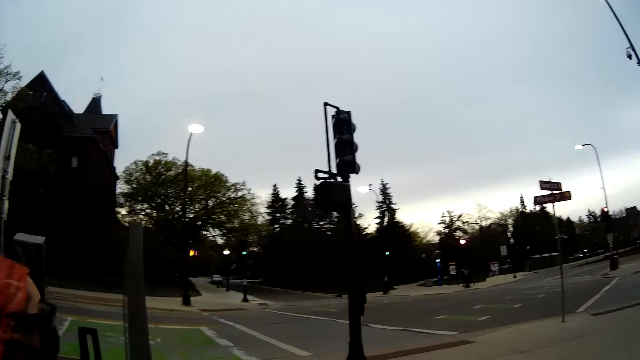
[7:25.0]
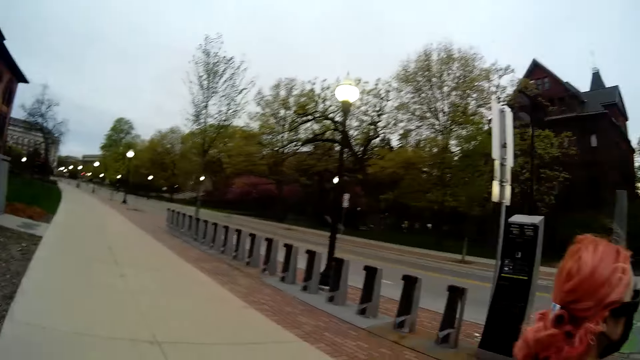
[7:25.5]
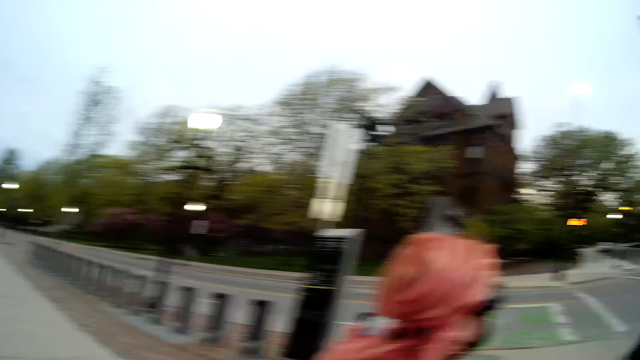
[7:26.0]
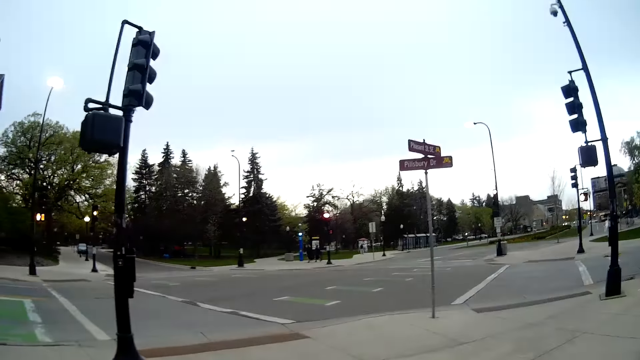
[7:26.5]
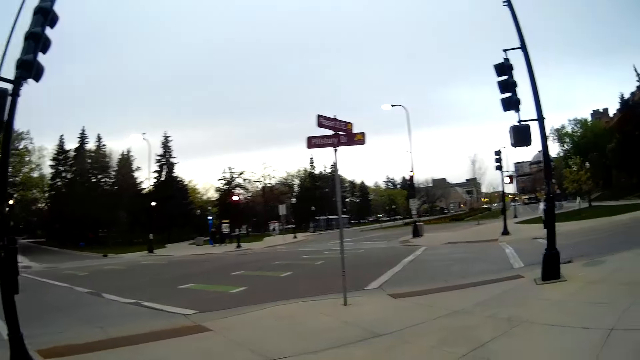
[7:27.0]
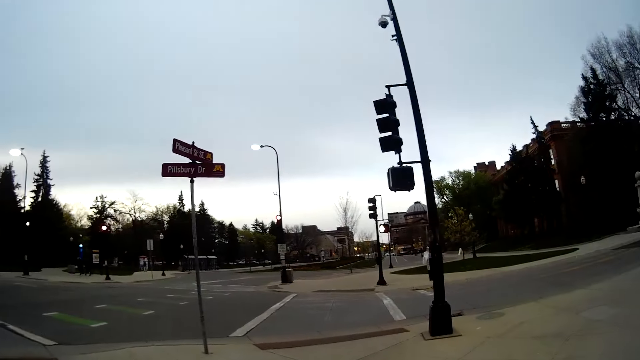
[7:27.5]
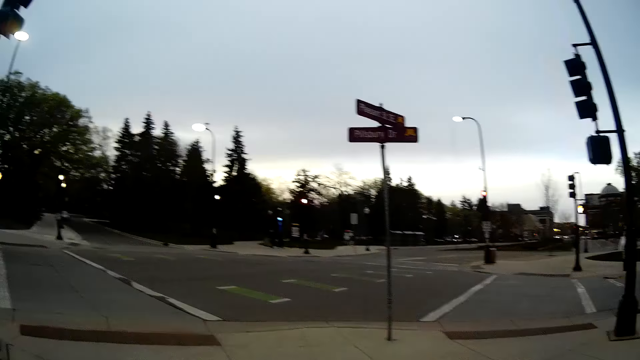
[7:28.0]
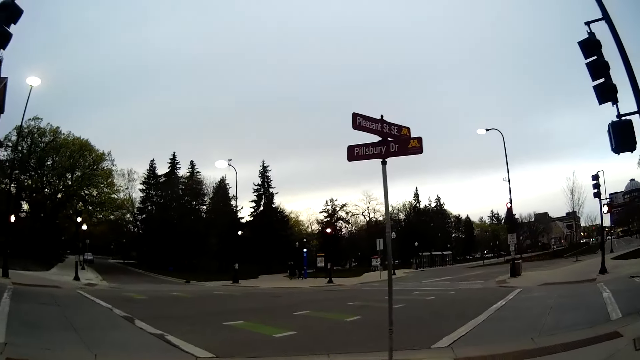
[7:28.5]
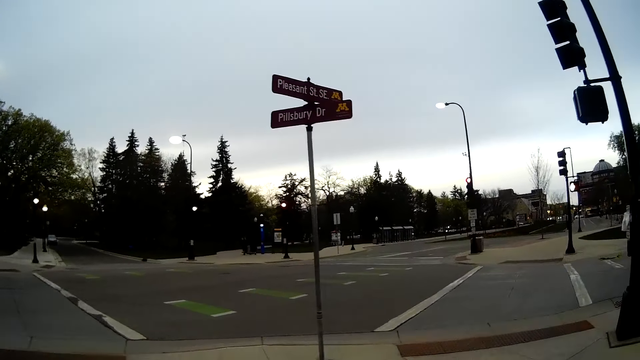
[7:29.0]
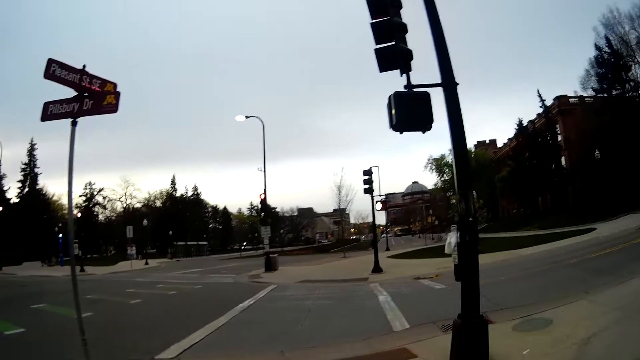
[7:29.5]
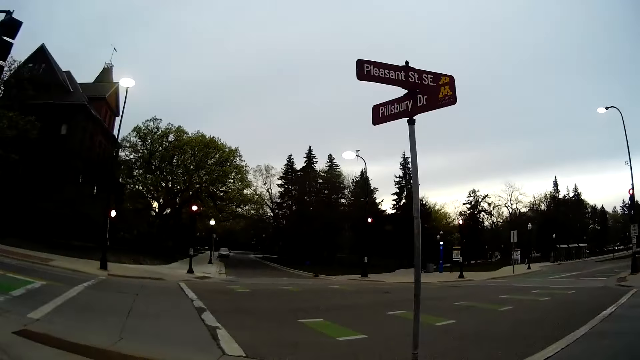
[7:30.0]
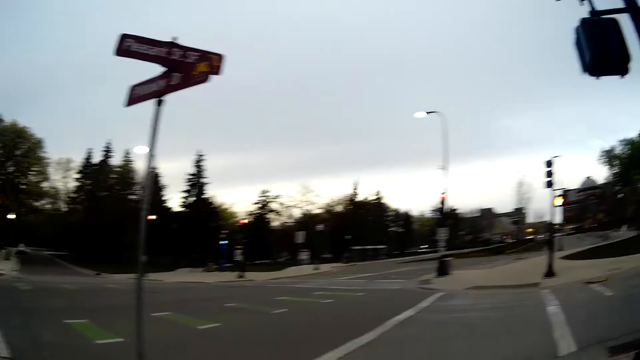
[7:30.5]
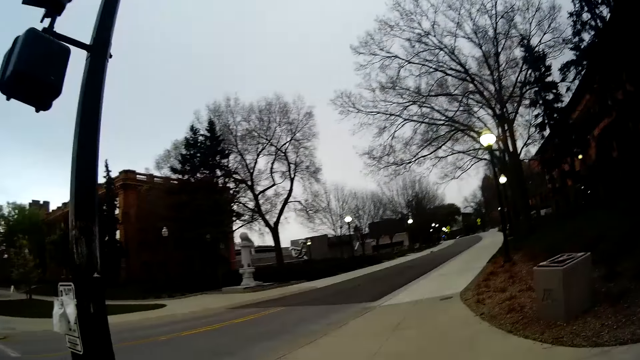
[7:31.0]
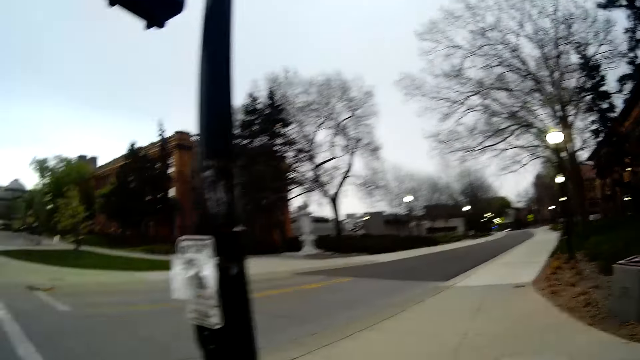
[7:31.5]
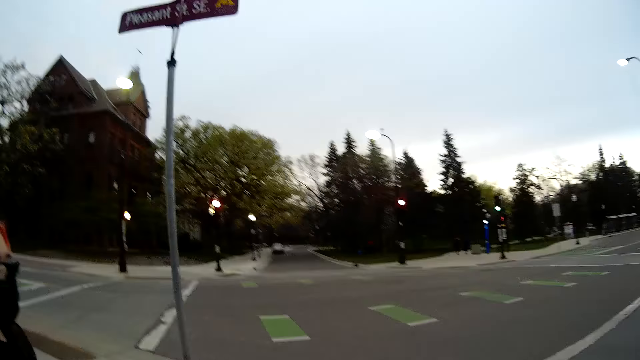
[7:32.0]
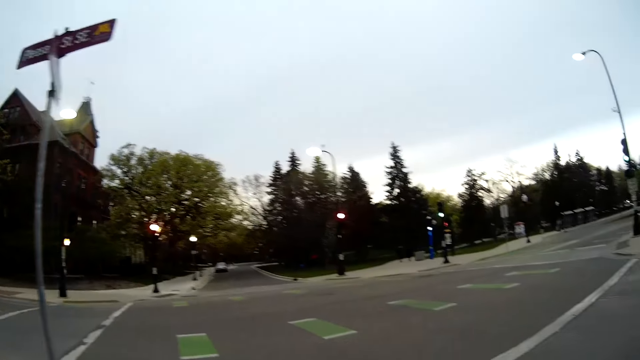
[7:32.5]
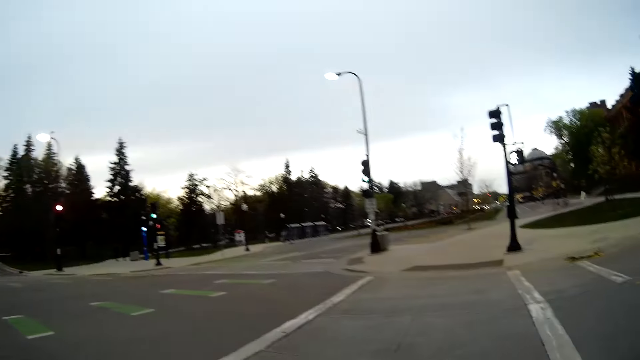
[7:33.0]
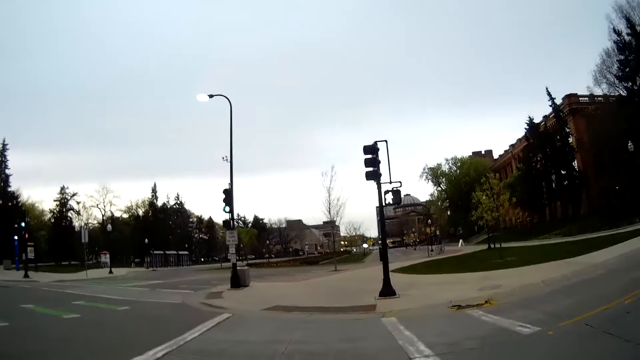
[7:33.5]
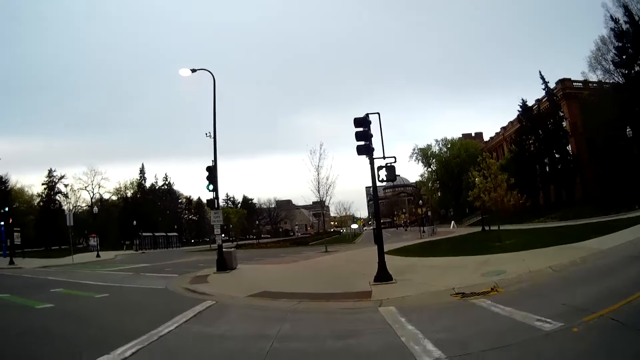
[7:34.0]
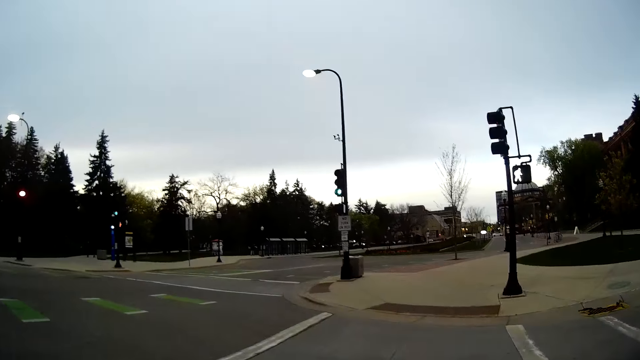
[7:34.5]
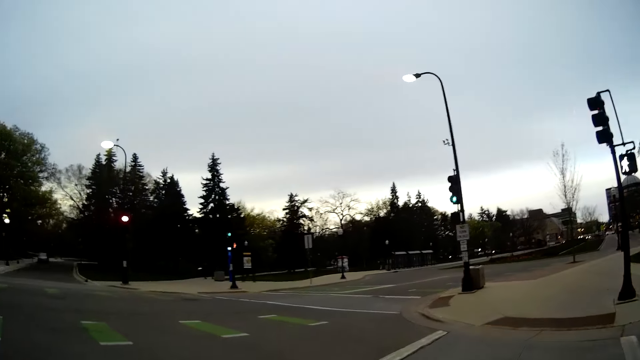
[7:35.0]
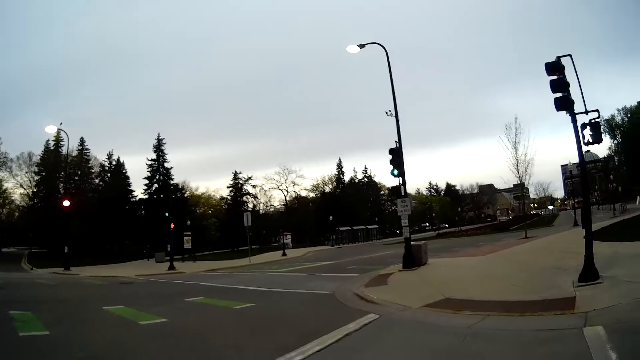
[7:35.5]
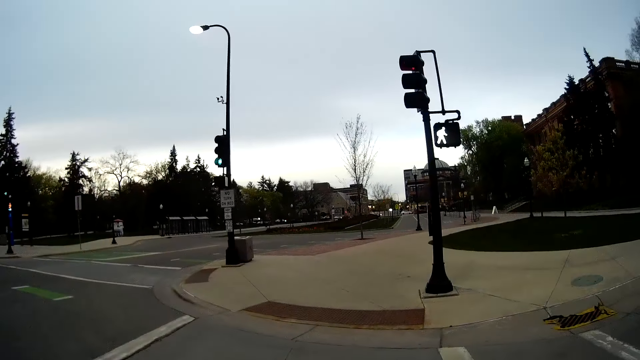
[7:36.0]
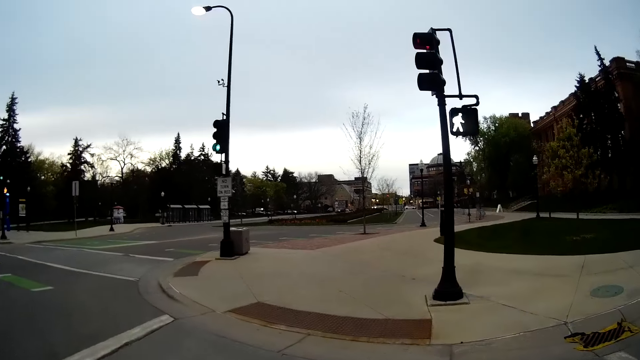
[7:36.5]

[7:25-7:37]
The camera wearer turns back. They walk on the sidewalk. They look around.

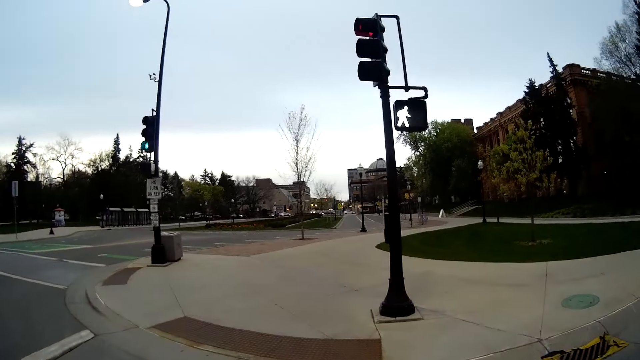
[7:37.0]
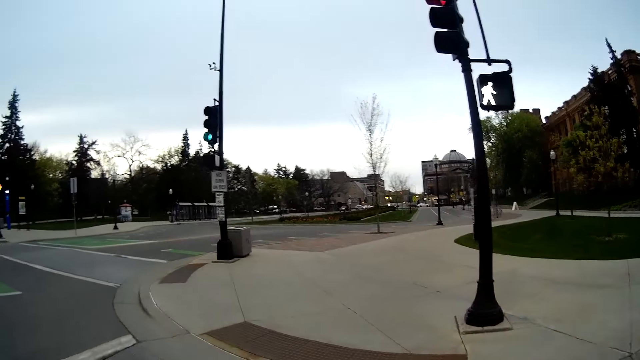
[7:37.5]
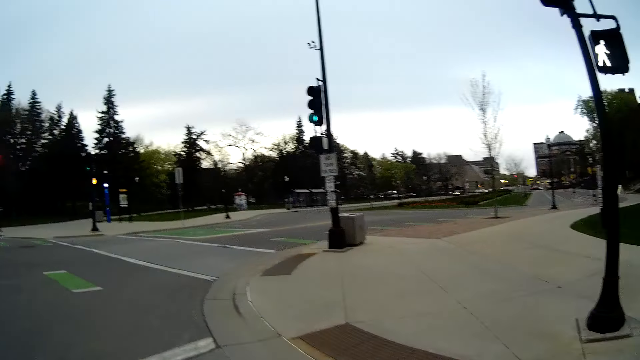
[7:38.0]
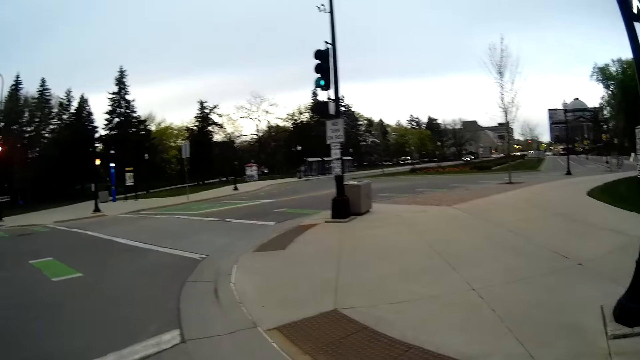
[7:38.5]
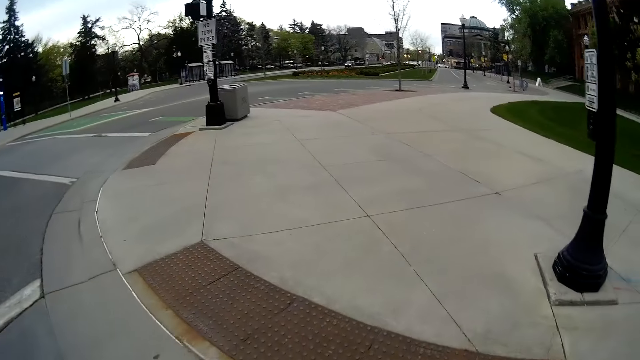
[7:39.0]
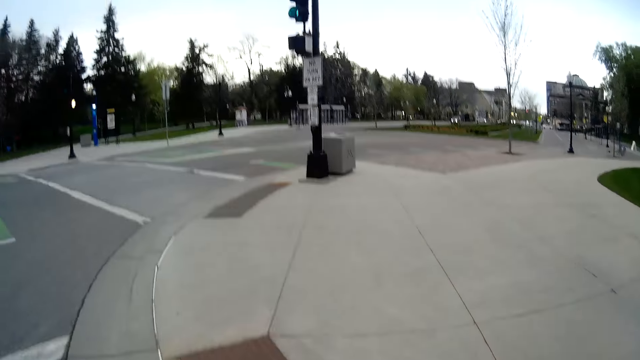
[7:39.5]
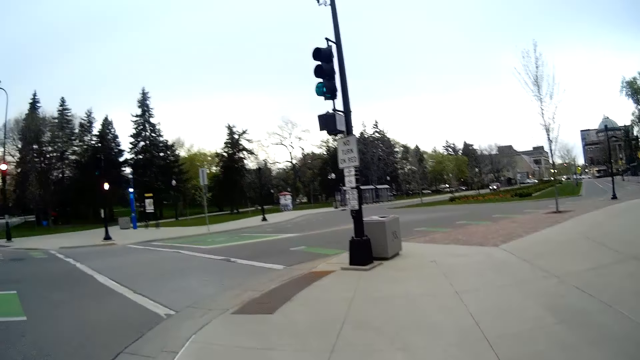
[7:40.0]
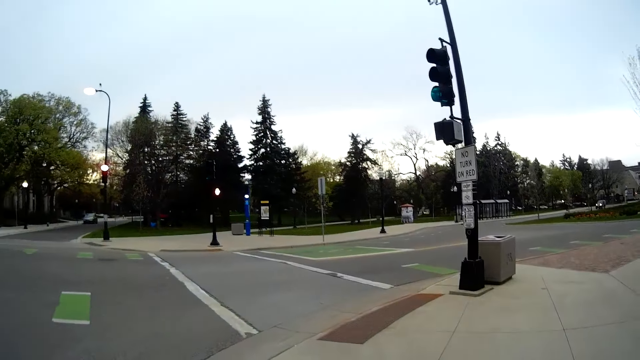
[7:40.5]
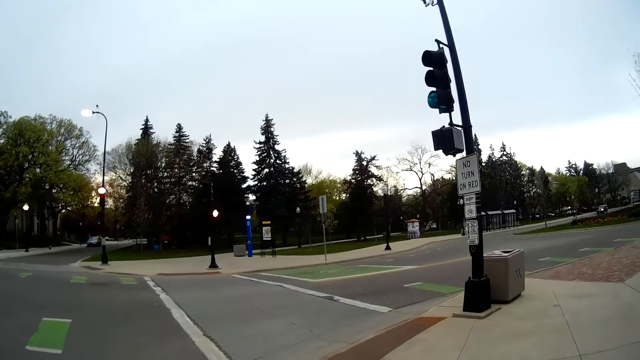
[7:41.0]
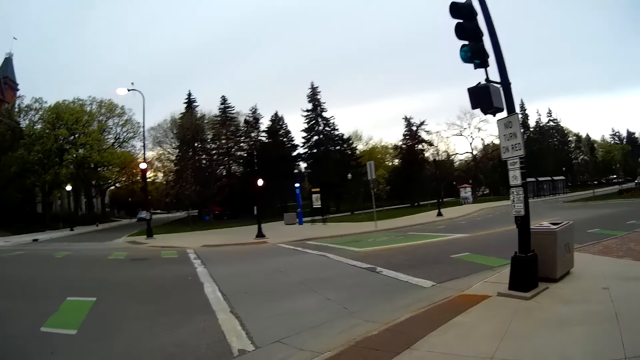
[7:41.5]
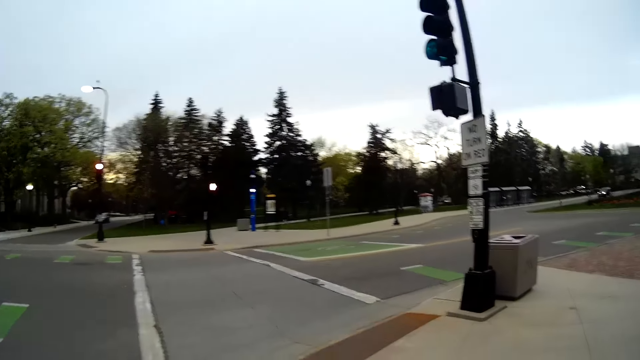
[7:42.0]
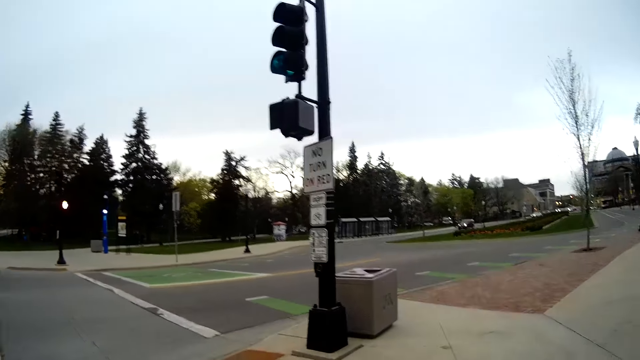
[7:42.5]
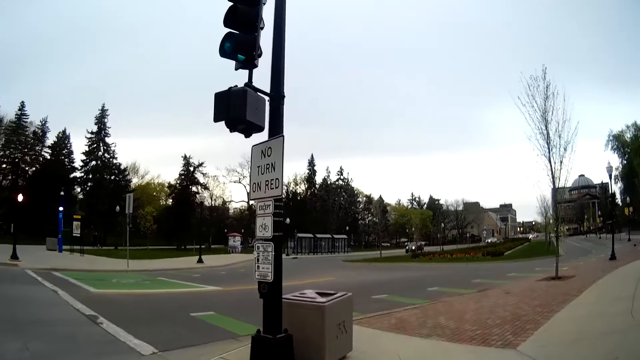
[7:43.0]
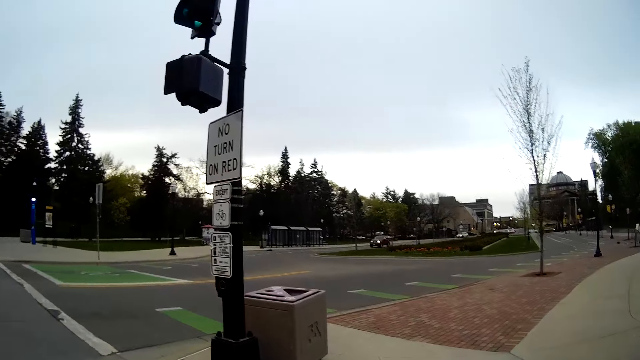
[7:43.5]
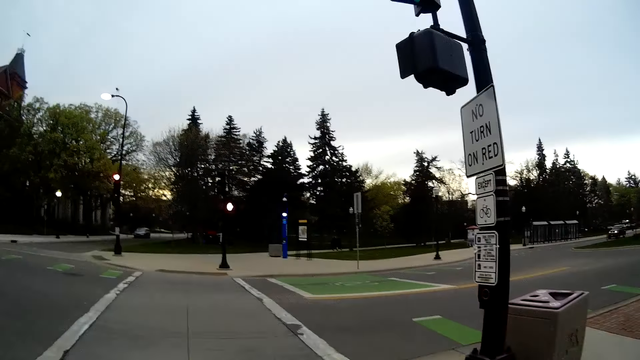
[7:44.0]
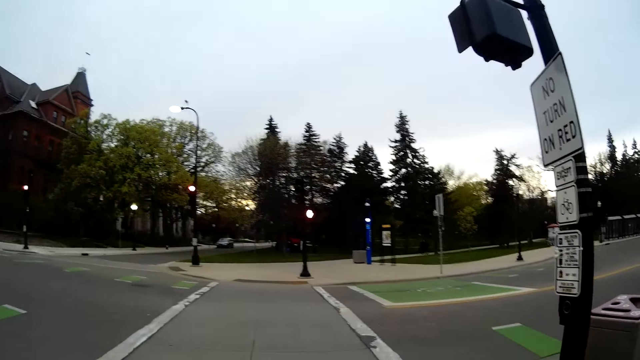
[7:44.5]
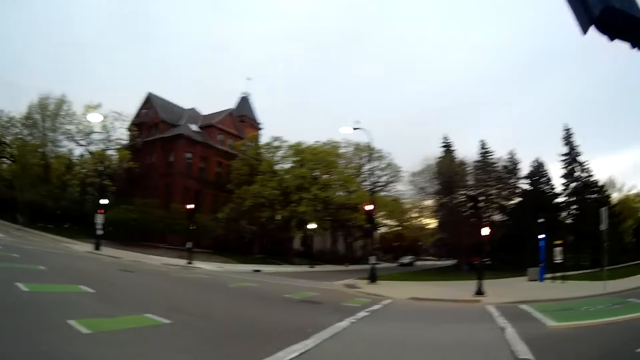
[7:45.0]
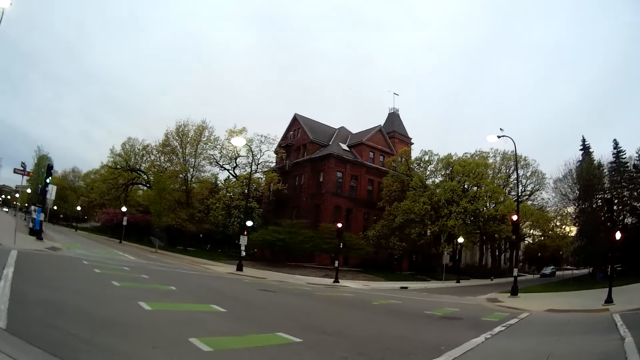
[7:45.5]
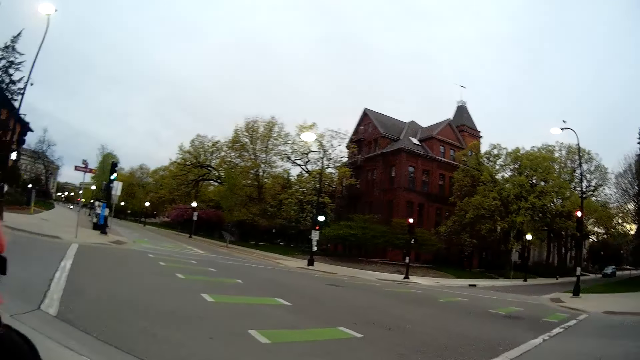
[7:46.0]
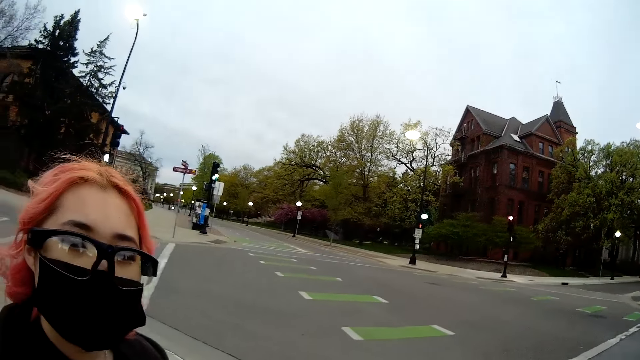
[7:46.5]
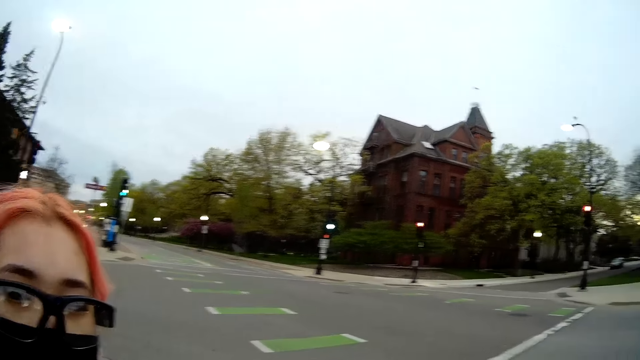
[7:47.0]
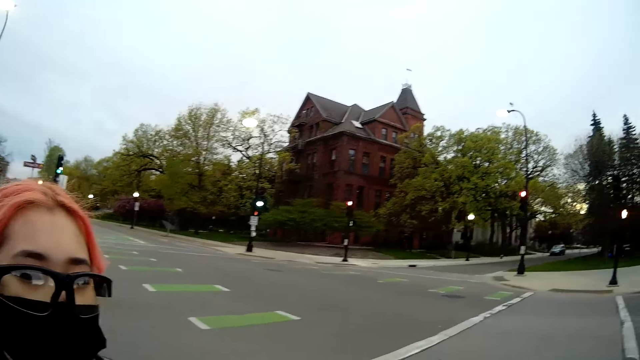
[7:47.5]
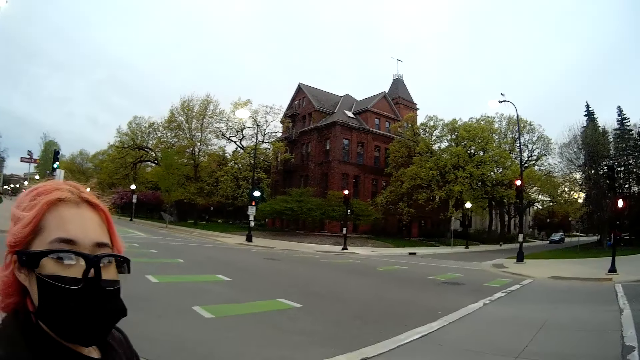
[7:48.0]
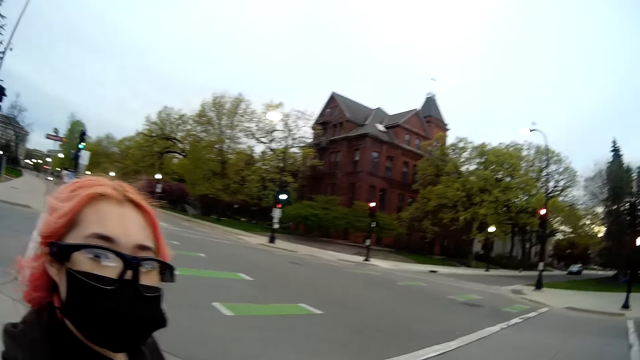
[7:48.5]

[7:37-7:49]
The camera wearer walks on the sidewalk. They interact with the woman. The woman looks at the camera.
